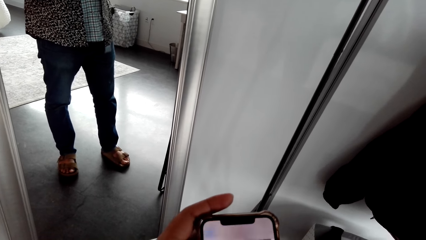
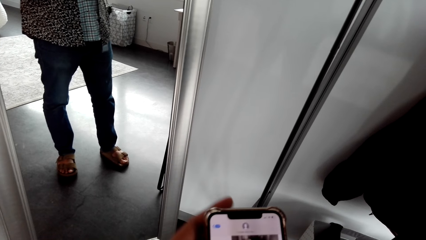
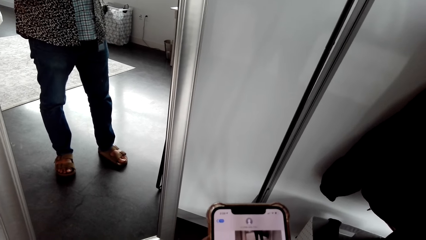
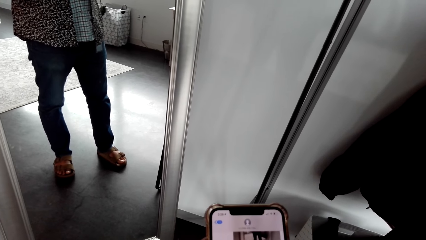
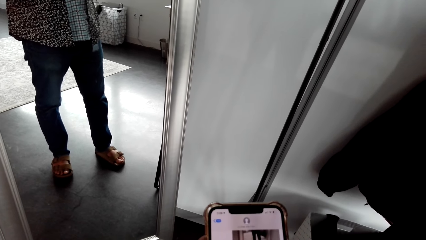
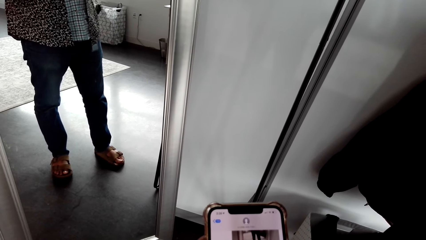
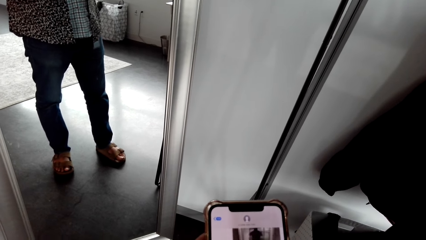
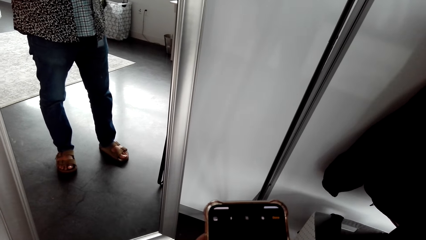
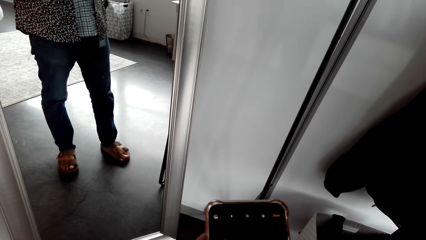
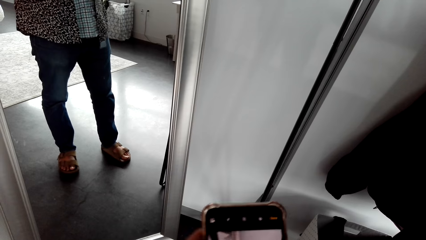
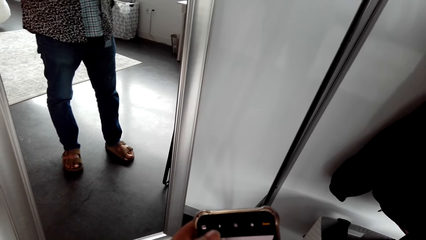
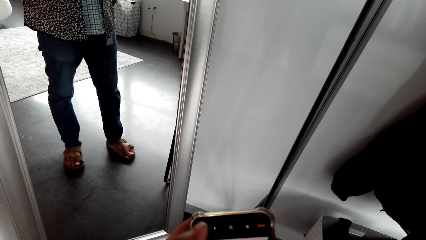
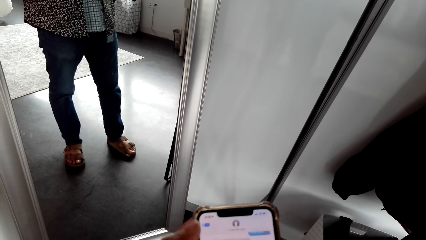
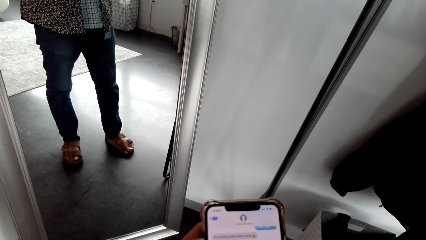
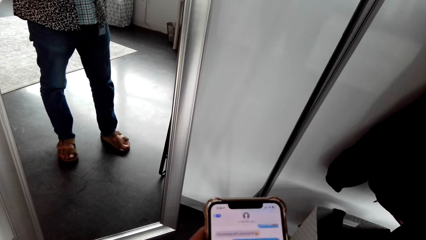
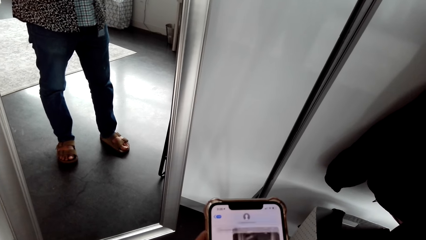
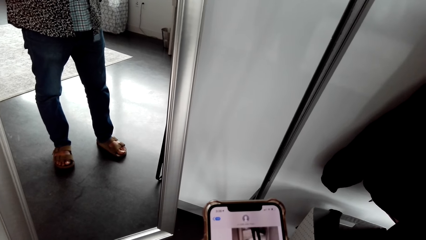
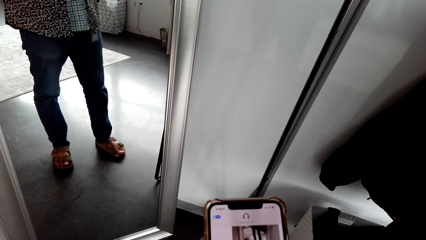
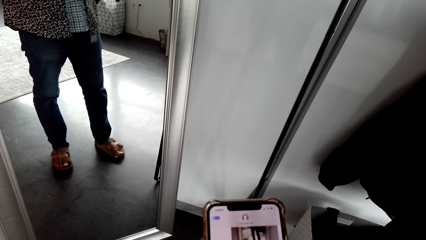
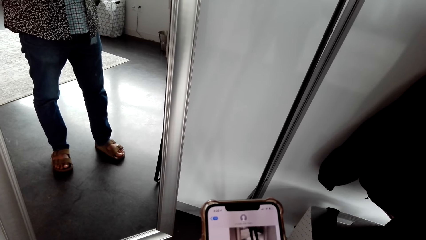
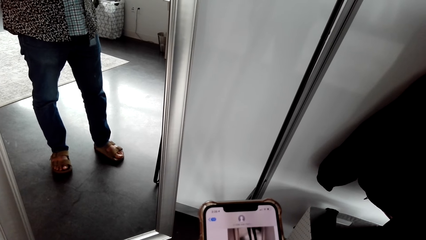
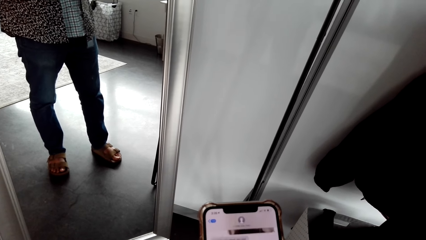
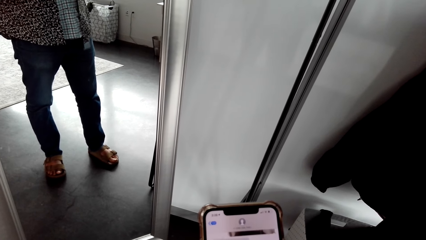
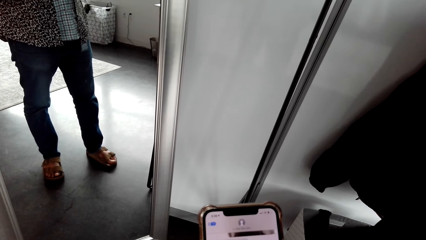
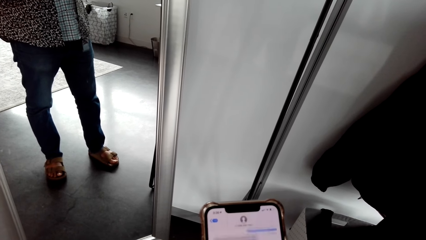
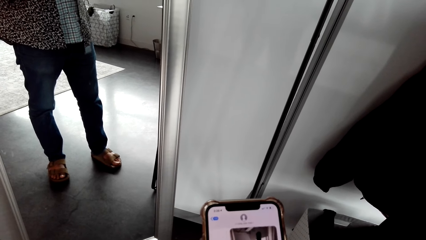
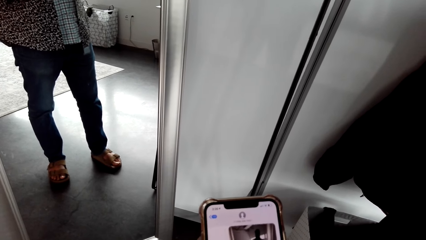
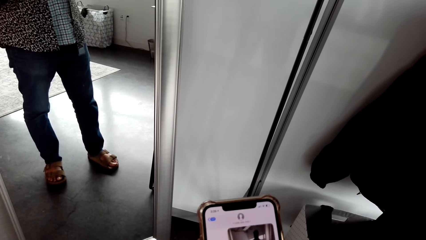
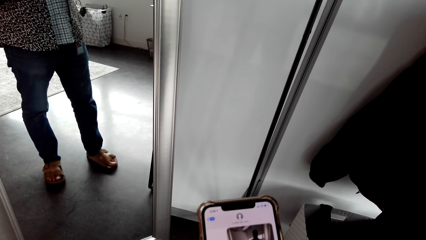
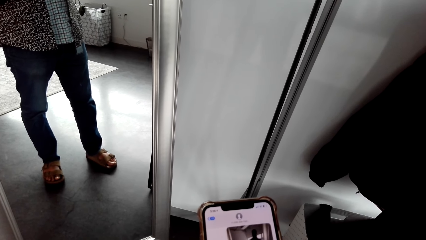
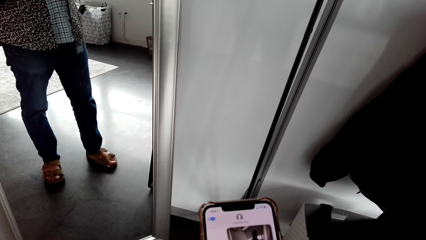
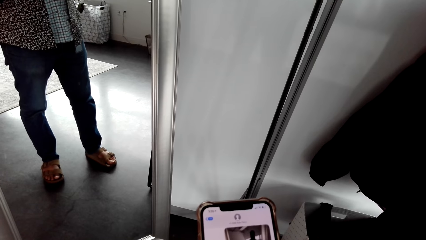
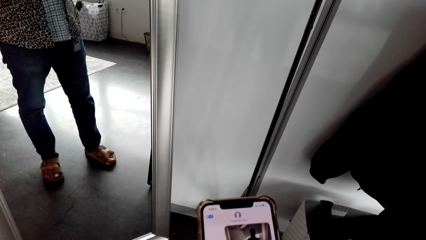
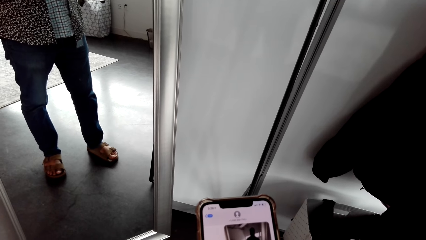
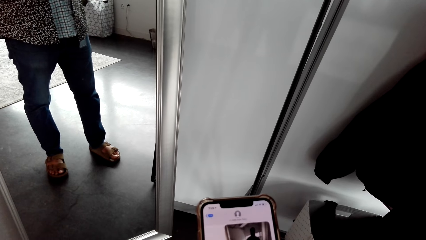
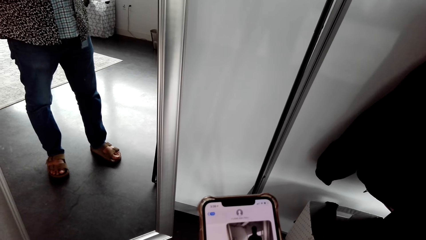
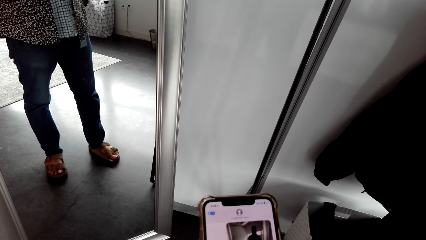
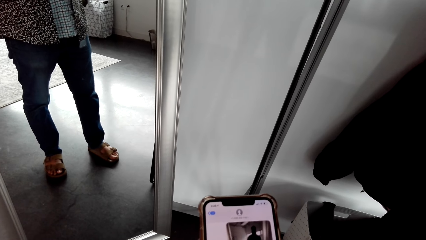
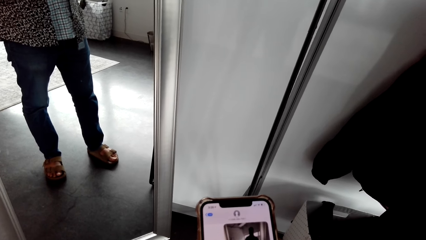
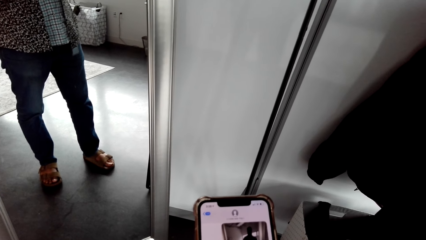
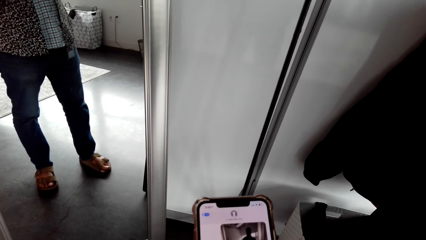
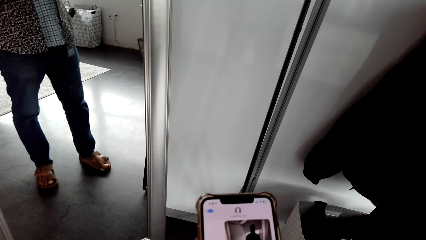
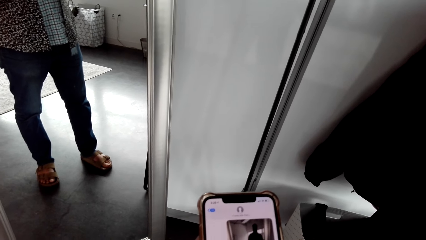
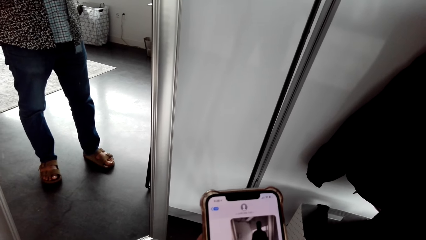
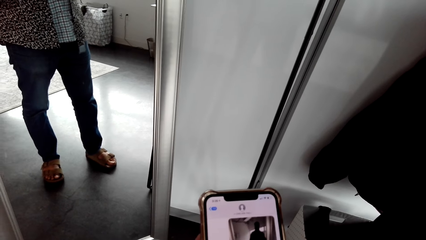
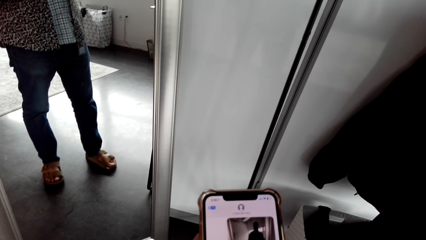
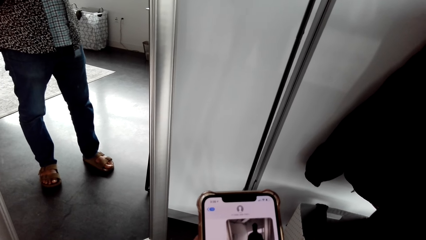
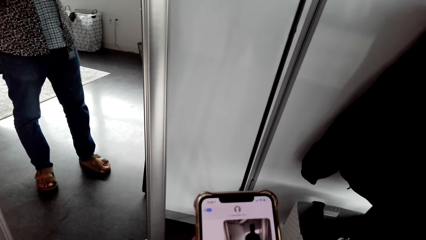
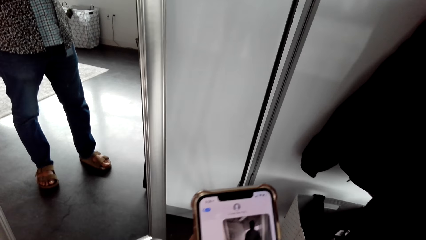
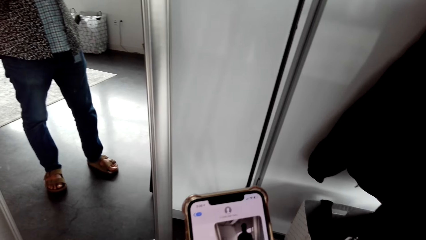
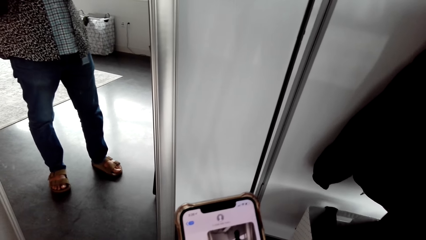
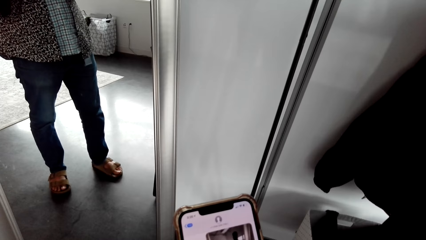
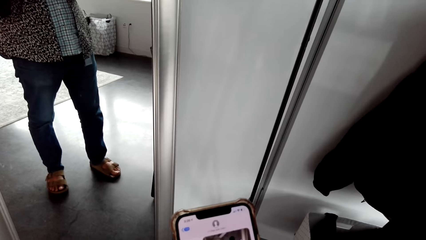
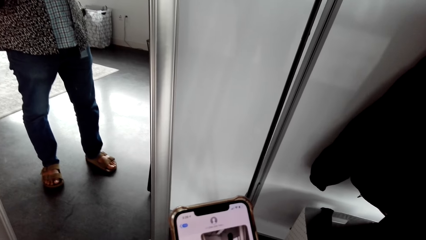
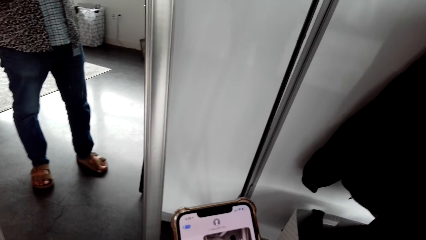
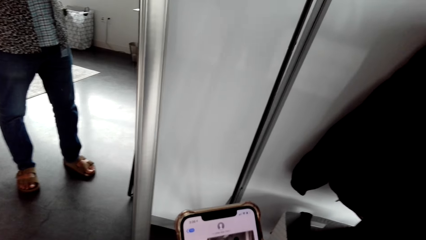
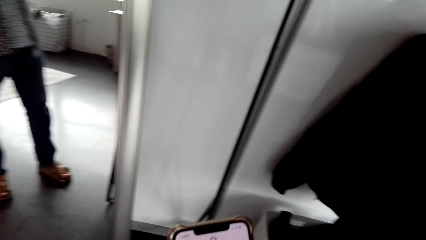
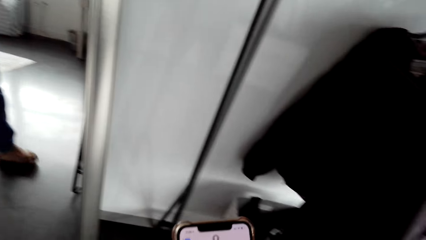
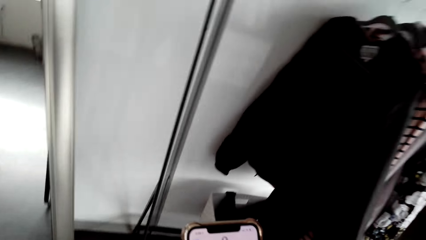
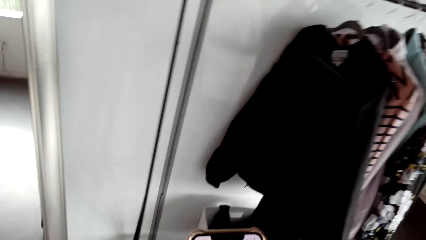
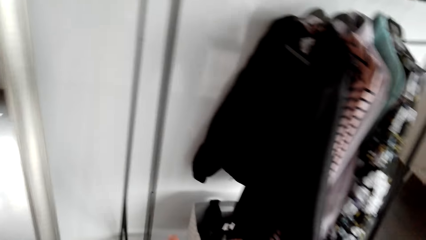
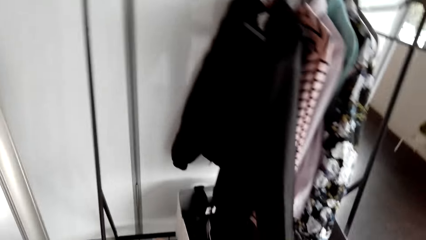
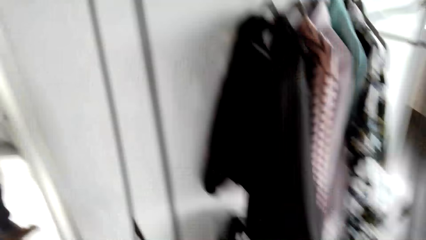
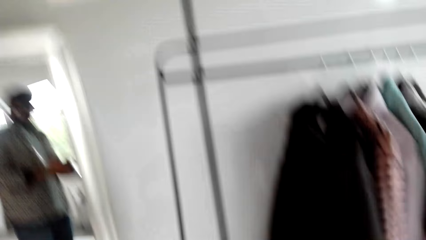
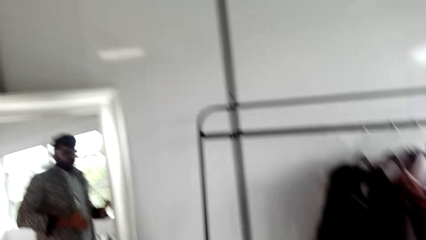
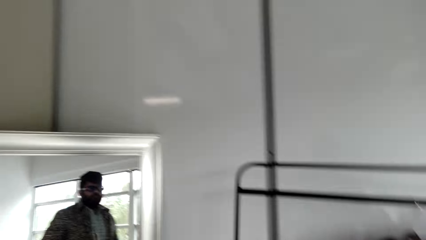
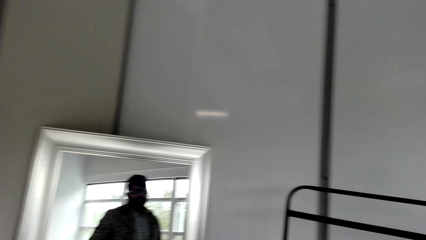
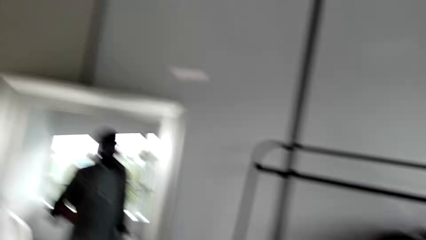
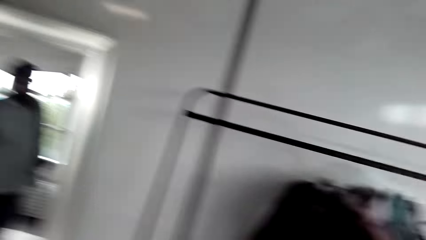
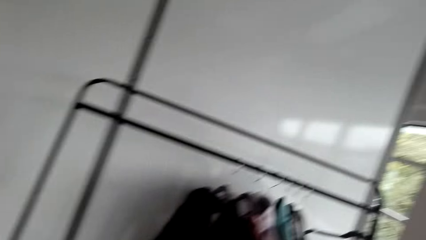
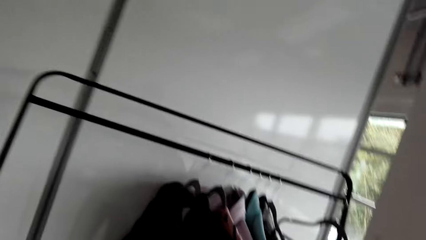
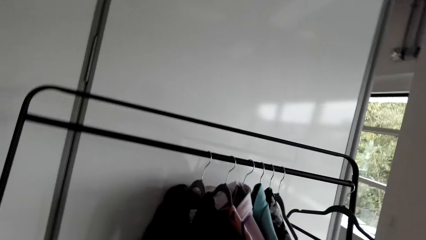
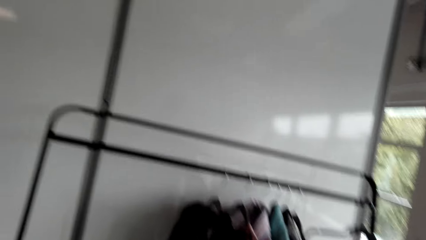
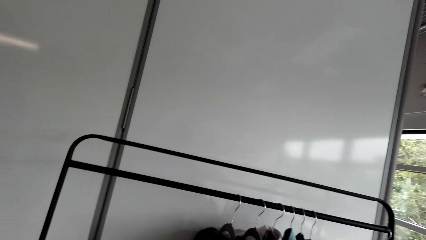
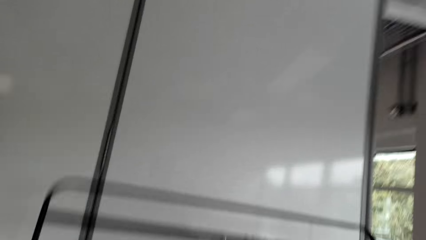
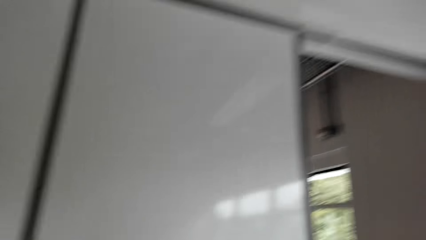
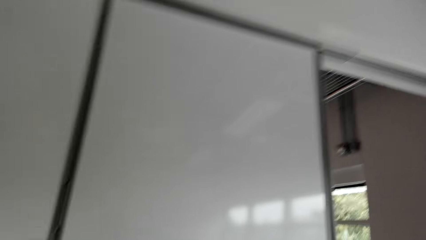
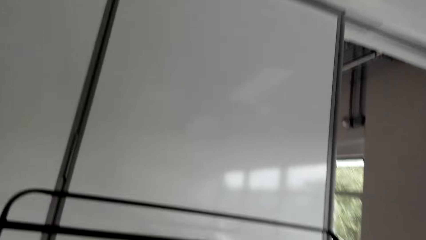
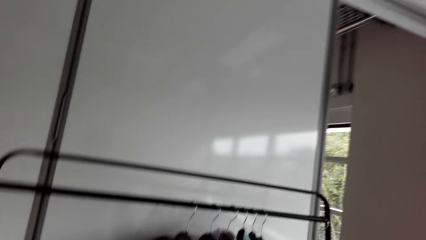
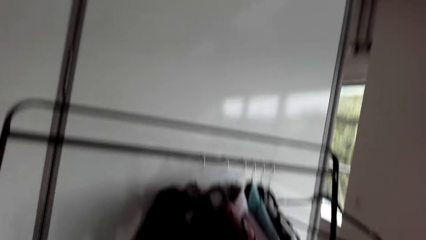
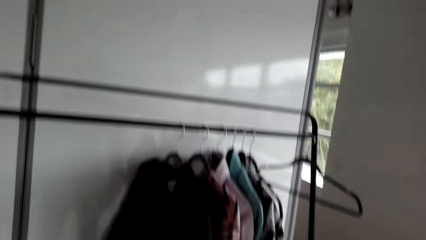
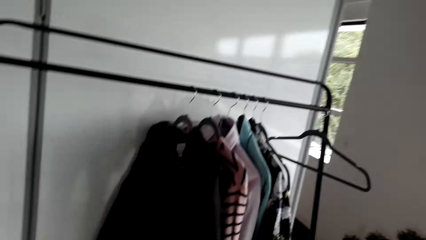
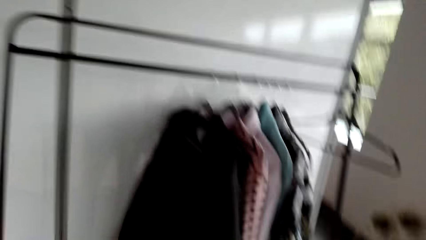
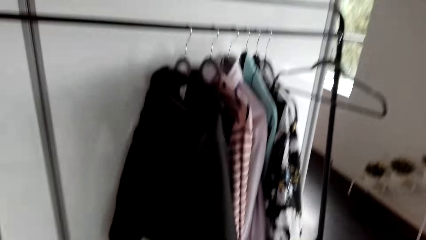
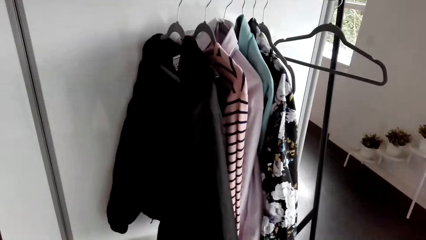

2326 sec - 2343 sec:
The camera wearer undresses the shirt.
